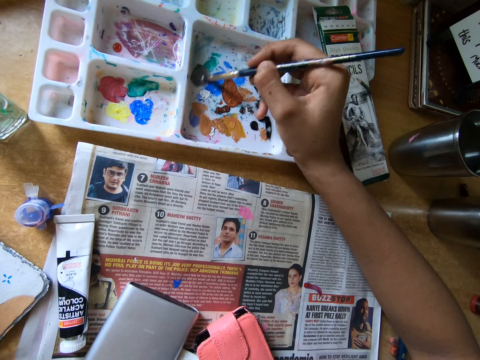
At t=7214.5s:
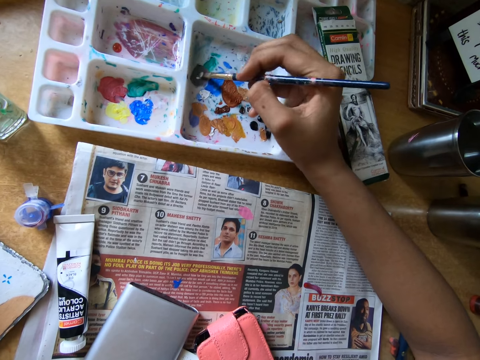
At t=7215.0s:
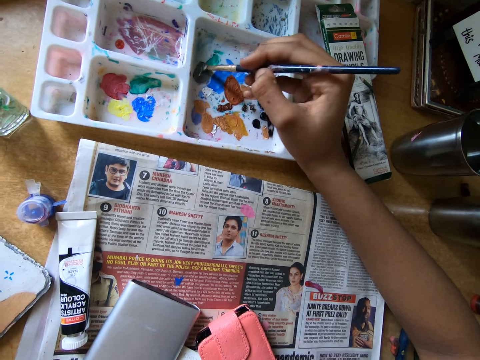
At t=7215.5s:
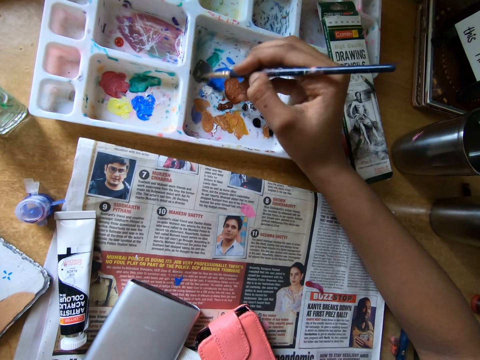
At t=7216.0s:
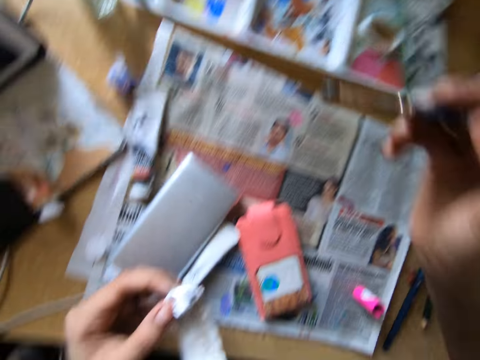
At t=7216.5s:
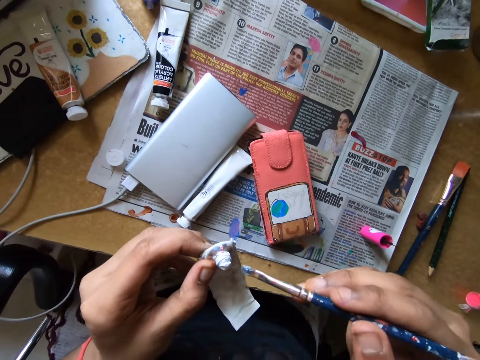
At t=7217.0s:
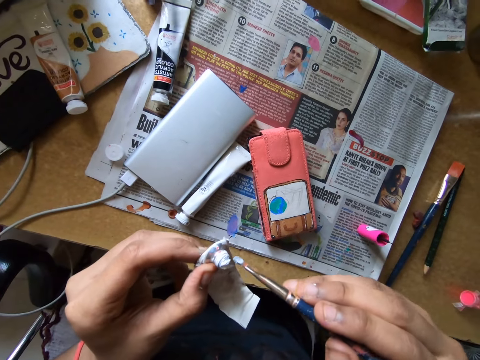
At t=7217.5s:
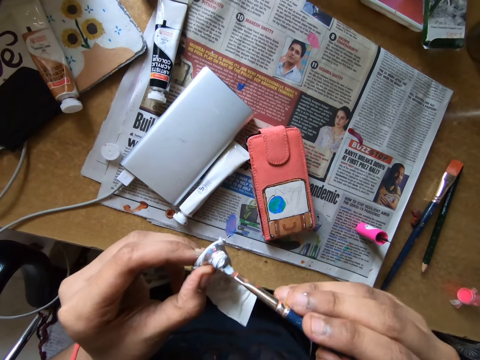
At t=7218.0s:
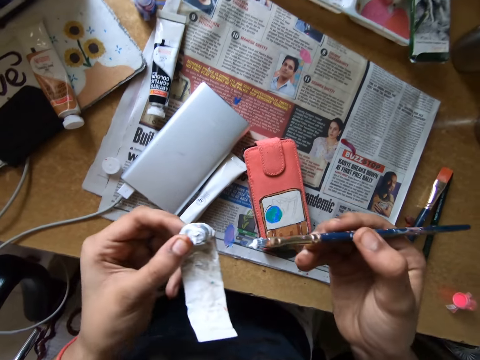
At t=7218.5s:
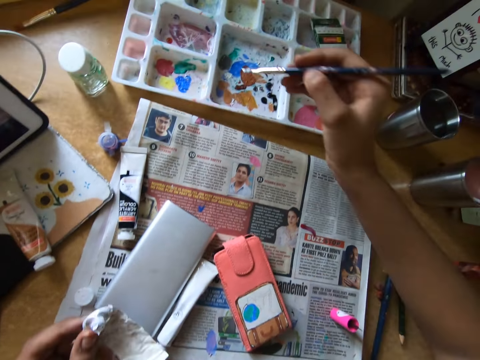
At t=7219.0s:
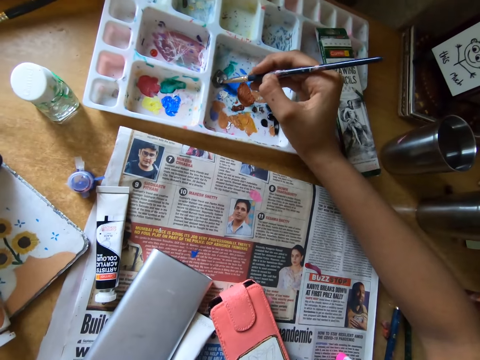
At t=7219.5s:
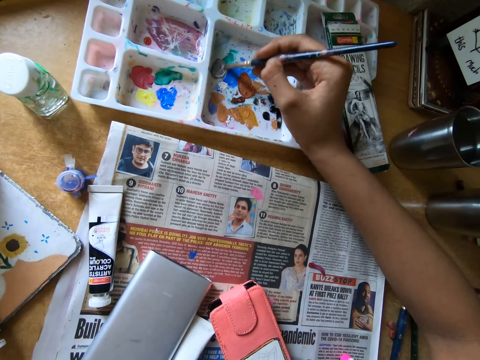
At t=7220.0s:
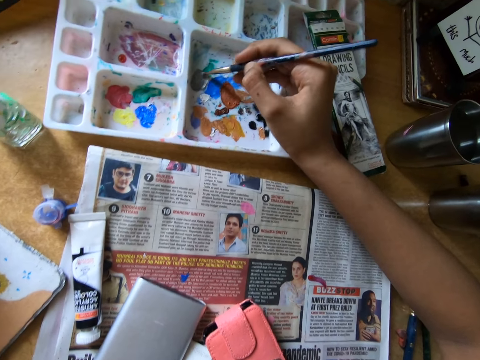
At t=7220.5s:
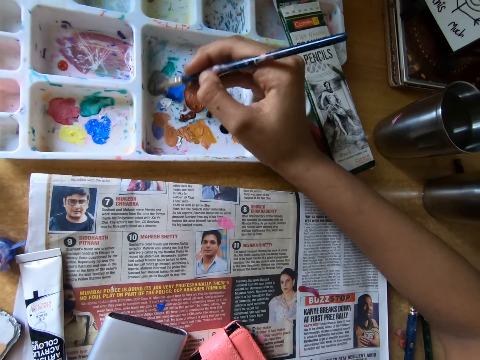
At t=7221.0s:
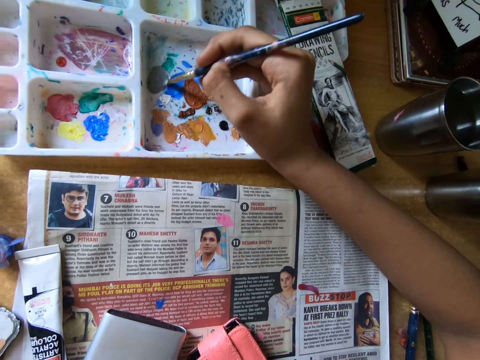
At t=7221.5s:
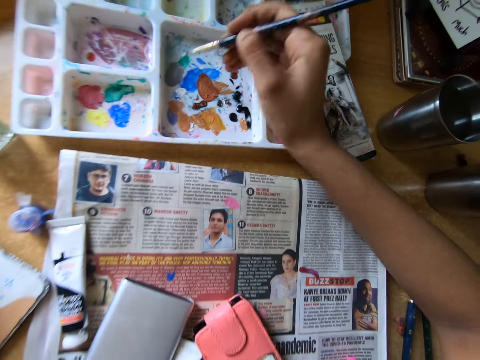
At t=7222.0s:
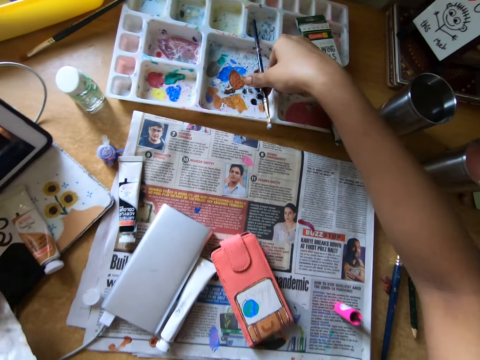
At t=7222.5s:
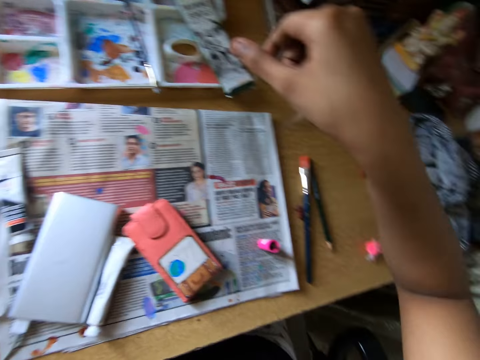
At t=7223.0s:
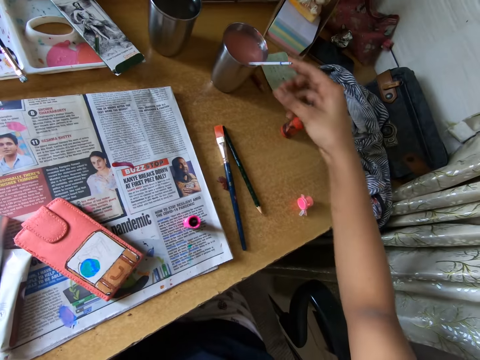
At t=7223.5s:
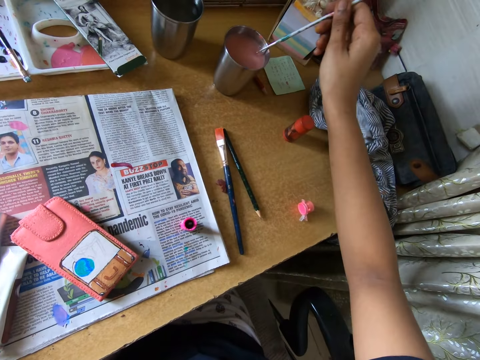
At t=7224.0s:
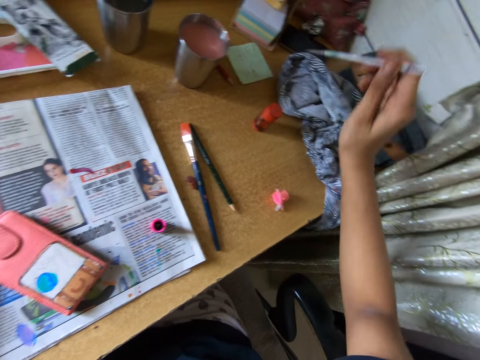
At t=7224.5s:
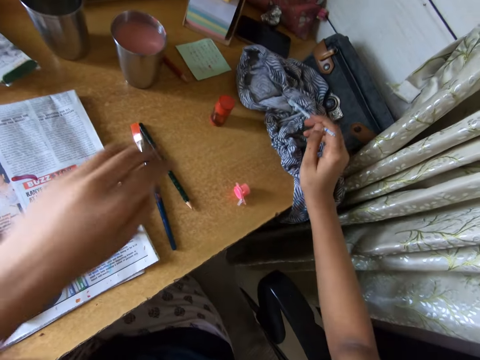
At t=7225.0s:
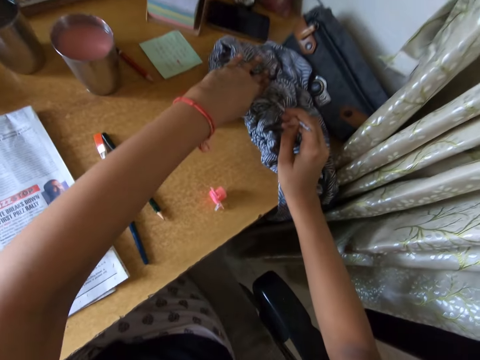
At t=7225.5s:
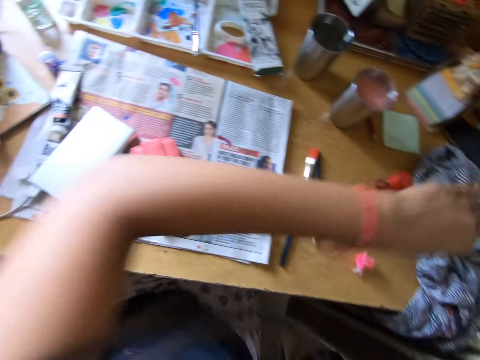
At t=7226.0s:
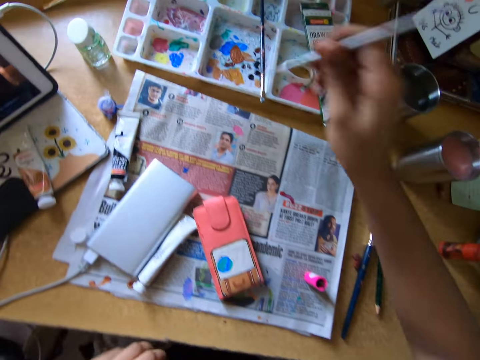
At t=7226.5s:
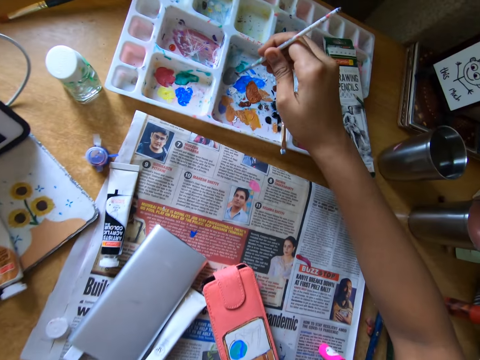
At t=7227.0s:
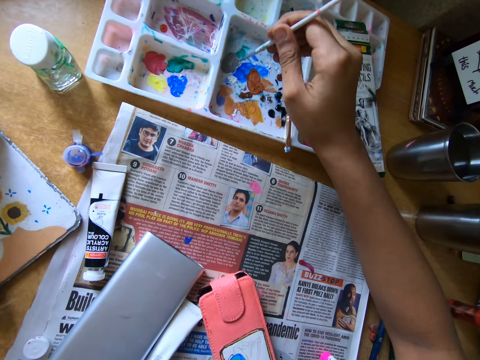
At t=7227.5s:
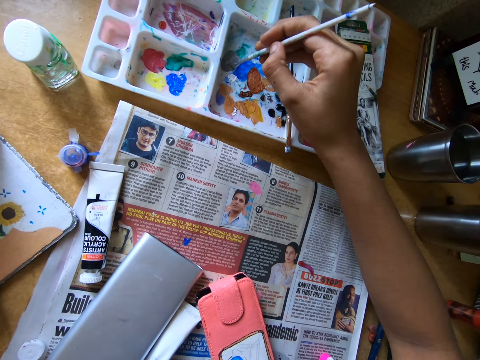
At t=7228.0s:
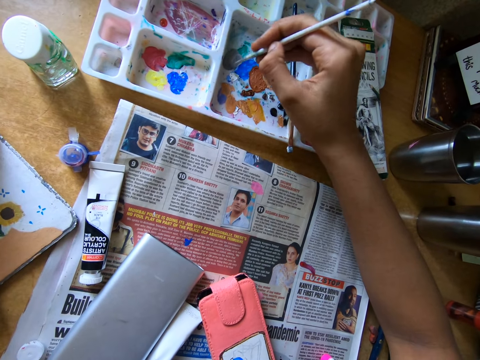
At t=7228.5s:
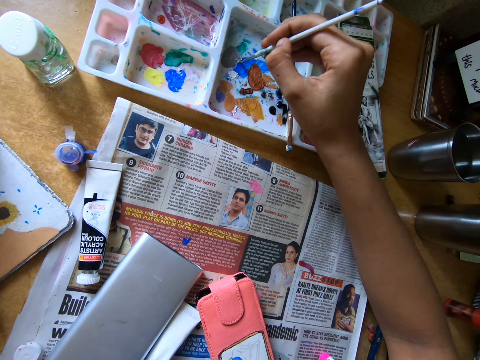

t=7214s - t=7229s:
The camera wearer rubs the paint brush on the paint tube. She scoops paint with the paint brush in her right hand from the paint tube in her left hand. She rubs the paint brush on the paint tray on the table with her right hand. She drops the paint brush on the paint tray with her right hand. She picks up the paint brush in the cup of water on the table with her right hand. She rubs the paint brush on the cloth on the table with both hands. She rubs the paint brush on the paint tray on the table with her right hand.

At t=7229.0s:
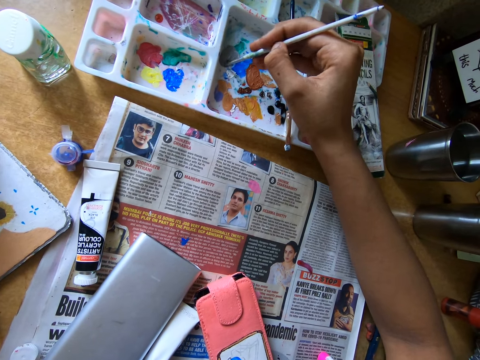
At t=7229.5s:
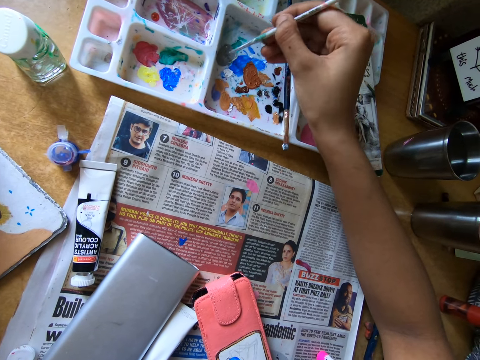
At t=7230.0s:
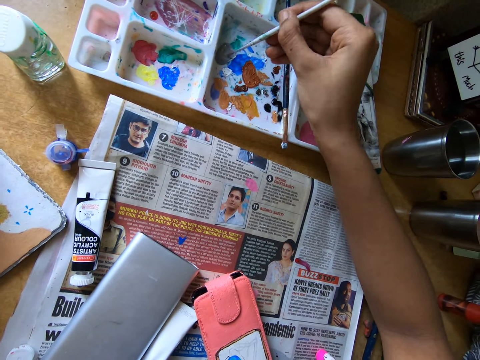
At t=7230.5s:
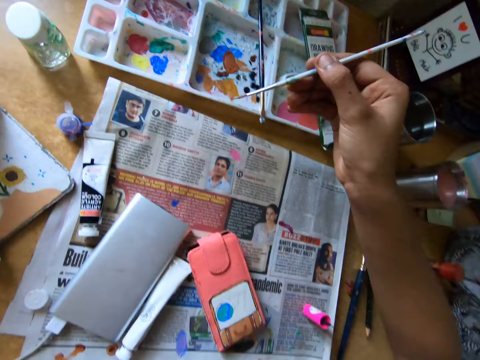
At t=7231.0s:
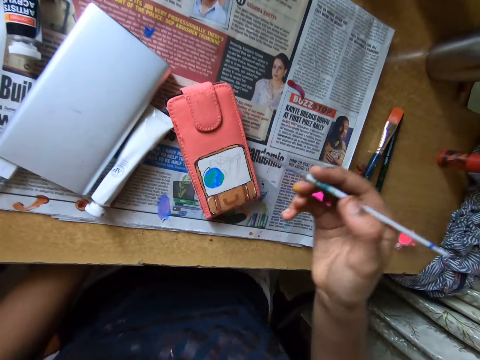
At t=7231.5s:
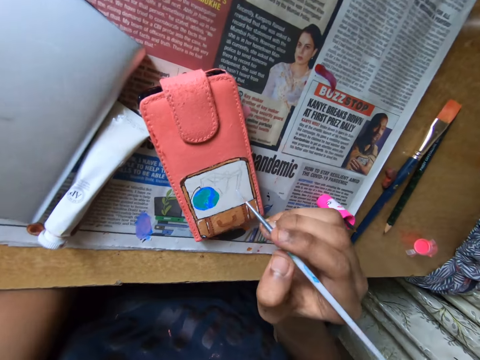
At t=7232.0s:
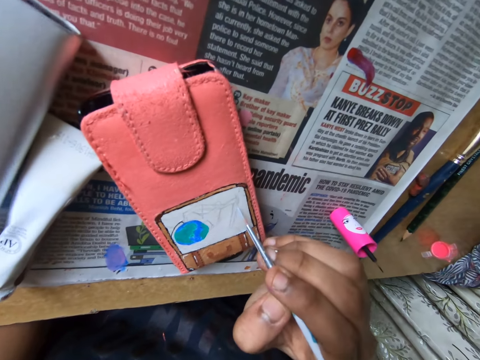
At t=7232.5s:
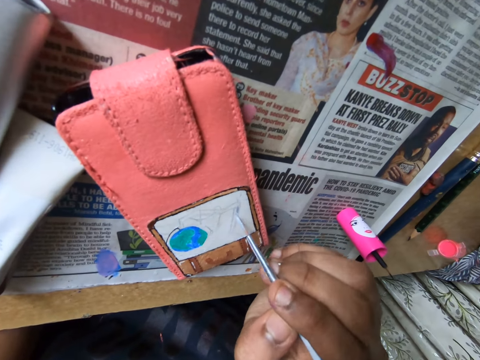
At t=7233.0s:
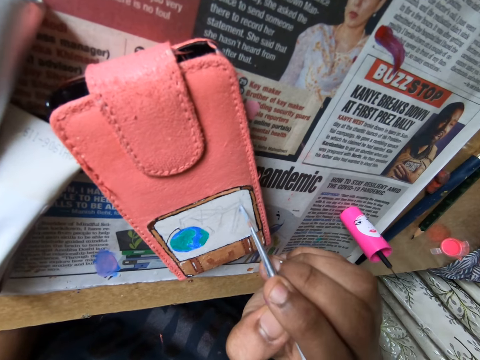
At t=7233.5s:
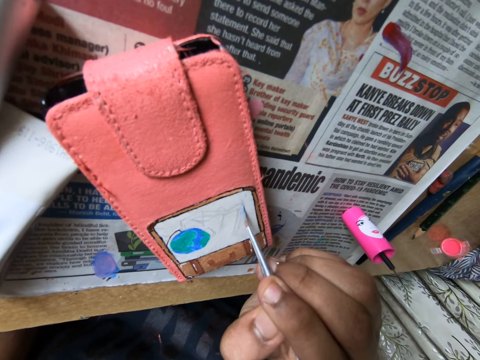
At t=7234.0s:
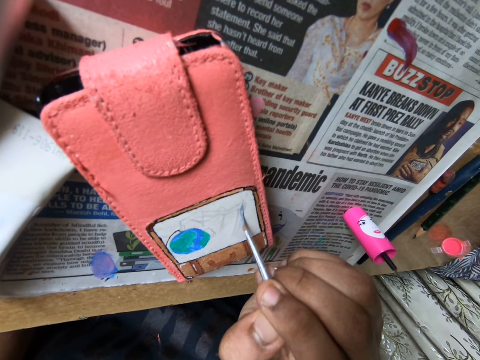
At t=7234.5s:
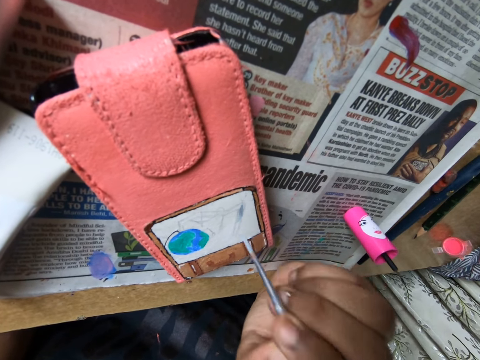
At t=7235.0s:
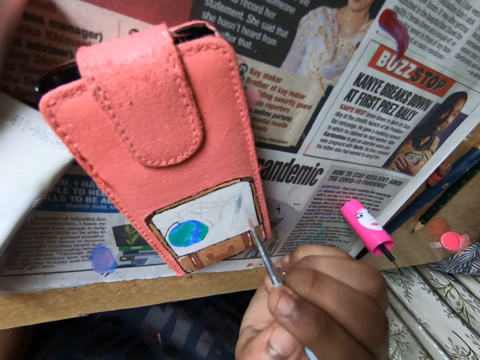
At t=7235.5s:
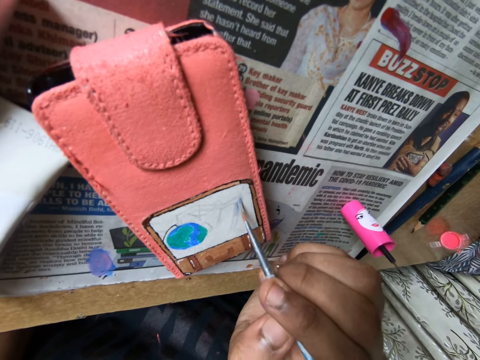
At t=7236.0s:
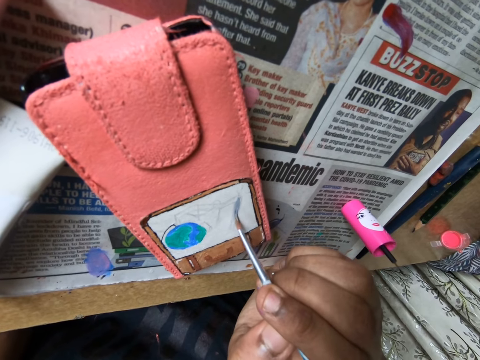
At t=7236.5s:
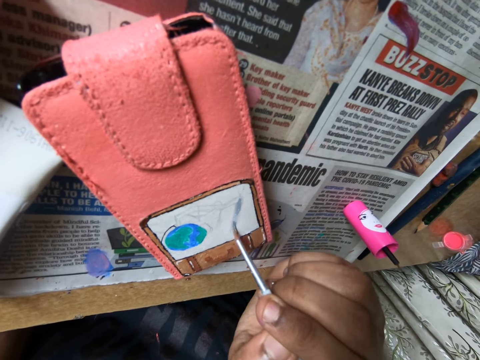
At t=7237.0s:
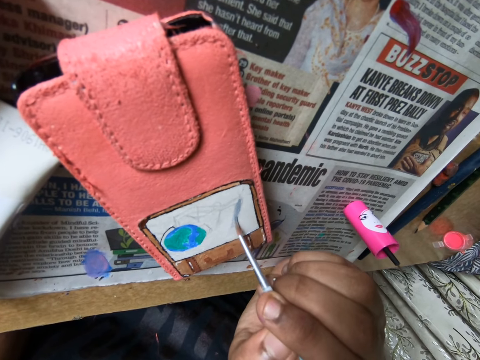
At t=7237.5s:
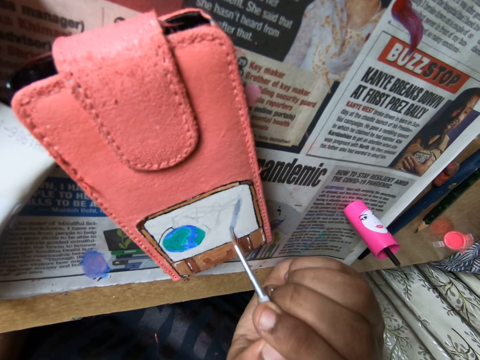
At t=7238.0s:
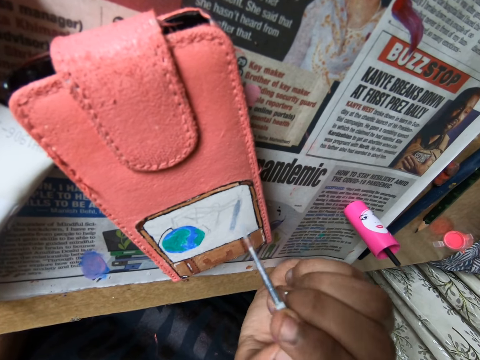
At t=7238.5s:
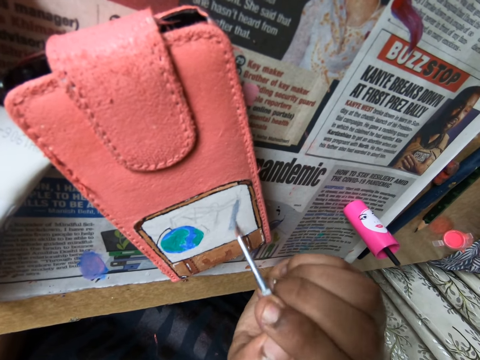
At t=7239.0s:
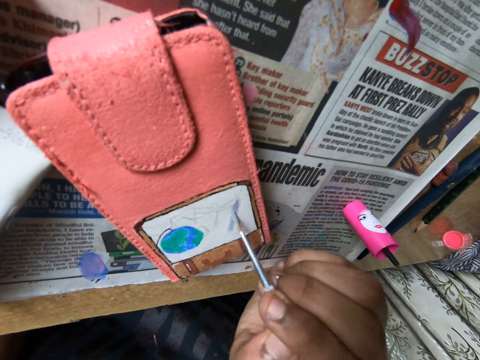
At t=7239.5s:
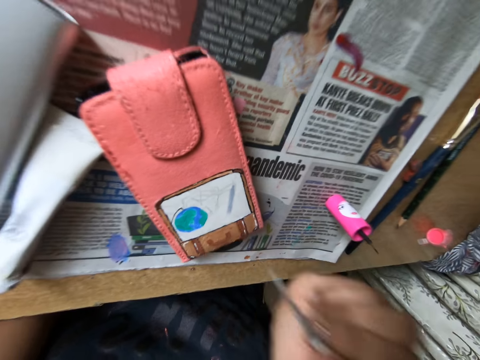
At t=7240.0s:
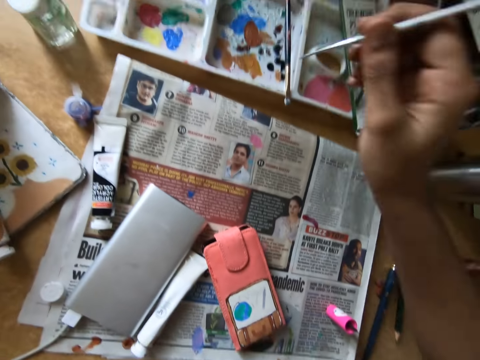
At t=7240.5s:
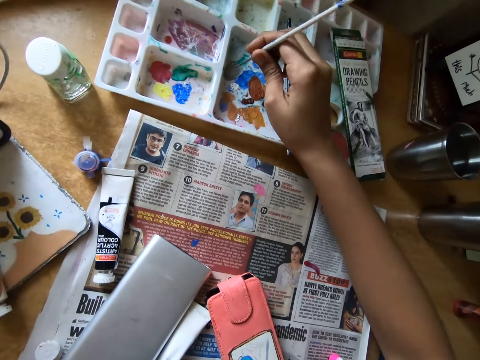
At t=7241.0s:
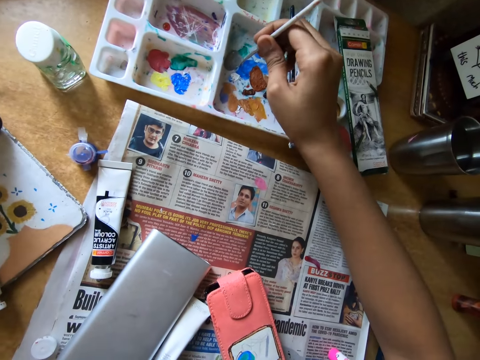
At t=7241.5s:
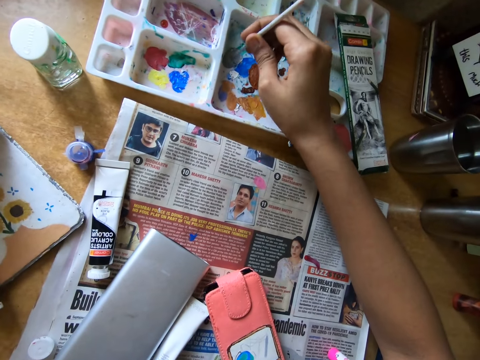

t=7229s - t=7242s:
The camera wearer paints on the phone case on the table with the paint brush in her right hand. She rubs the paint brush on the paint tray on the table with her right hand.
